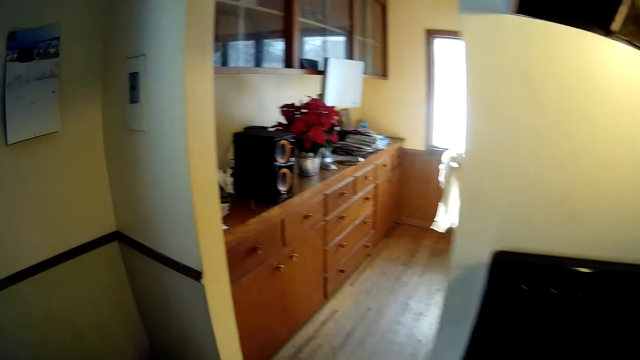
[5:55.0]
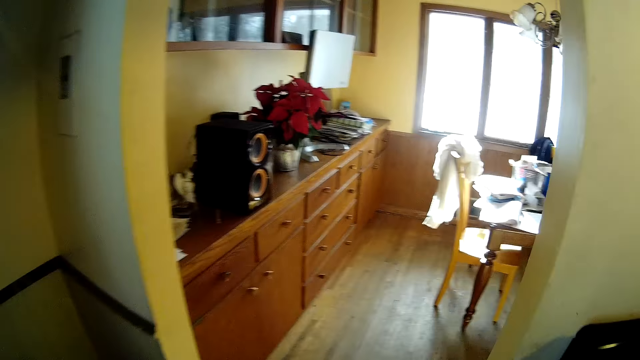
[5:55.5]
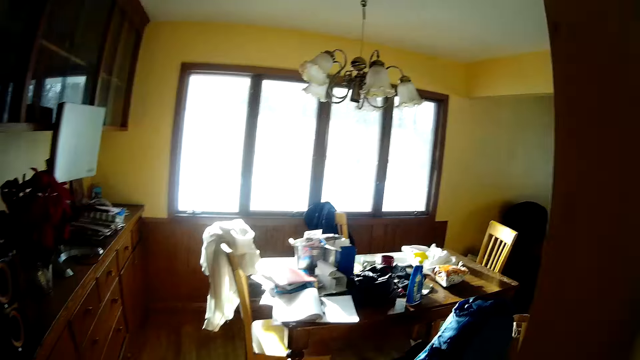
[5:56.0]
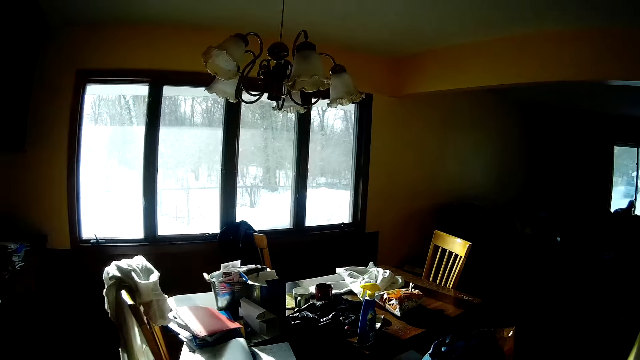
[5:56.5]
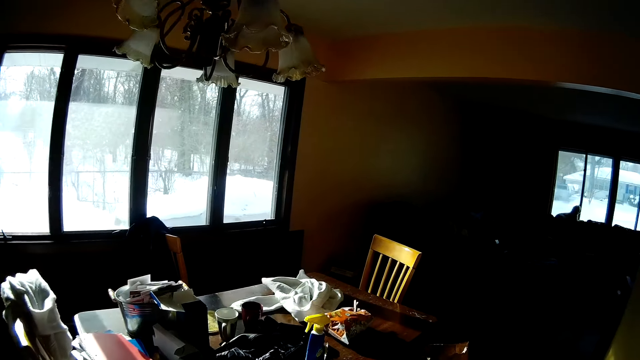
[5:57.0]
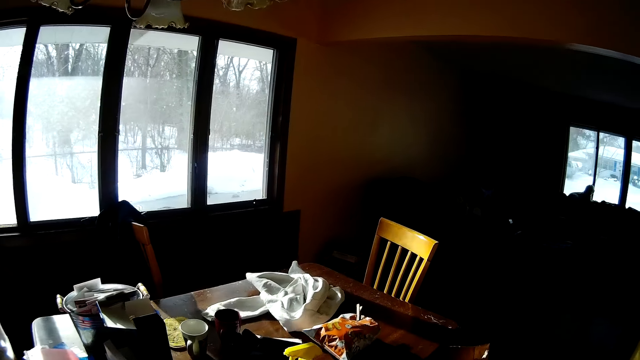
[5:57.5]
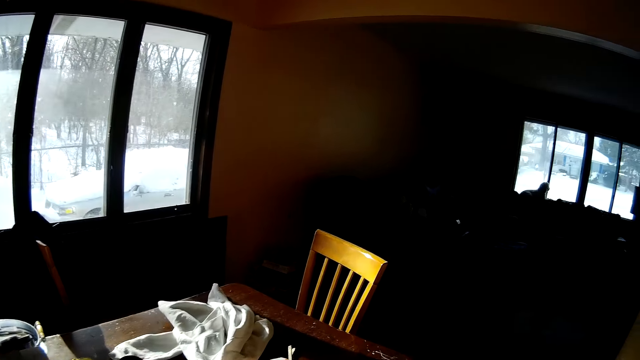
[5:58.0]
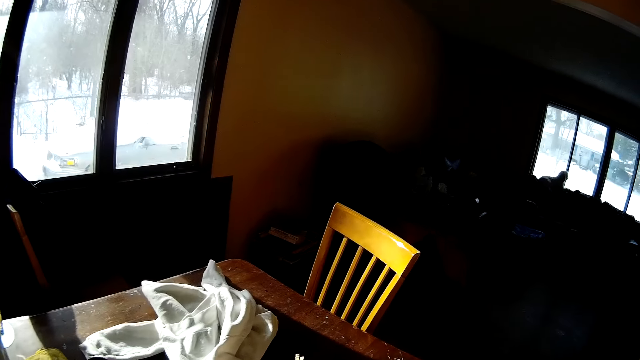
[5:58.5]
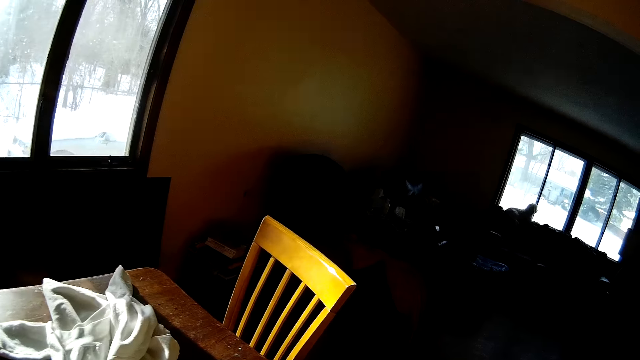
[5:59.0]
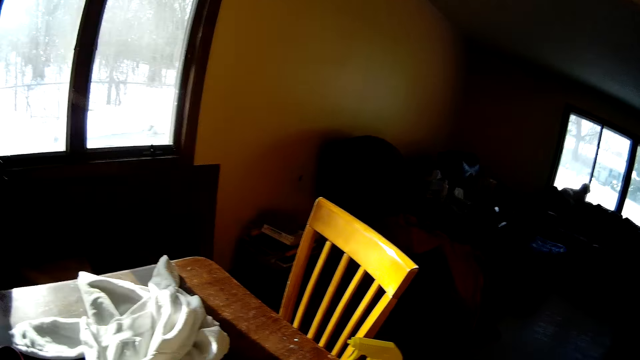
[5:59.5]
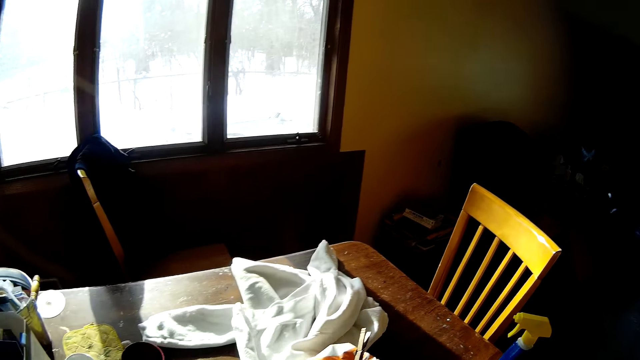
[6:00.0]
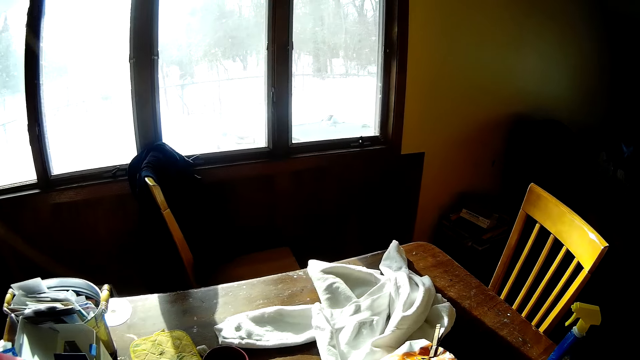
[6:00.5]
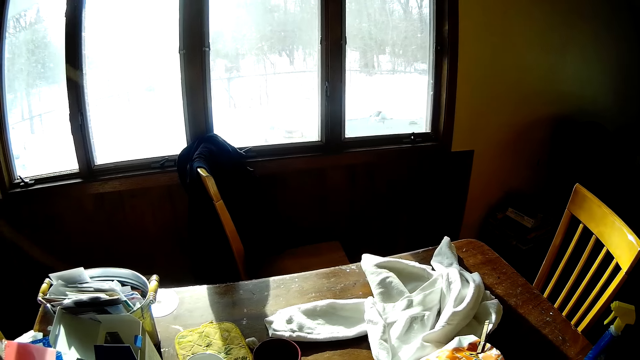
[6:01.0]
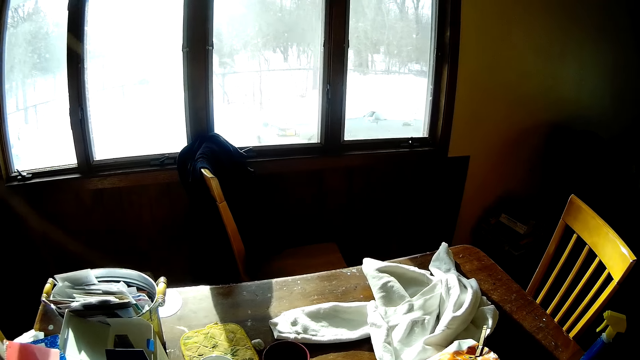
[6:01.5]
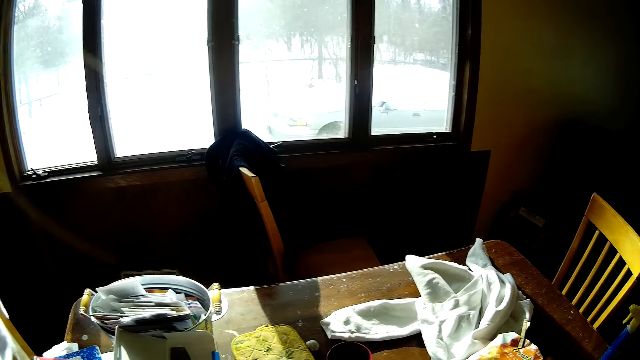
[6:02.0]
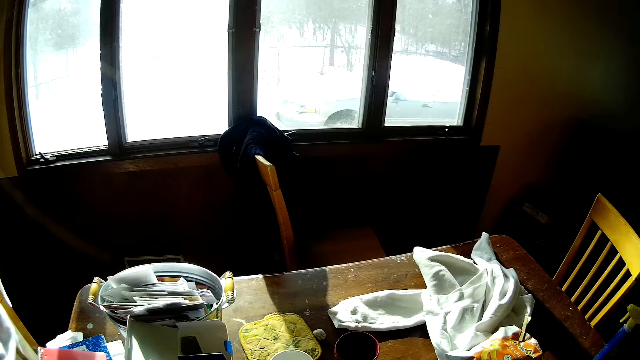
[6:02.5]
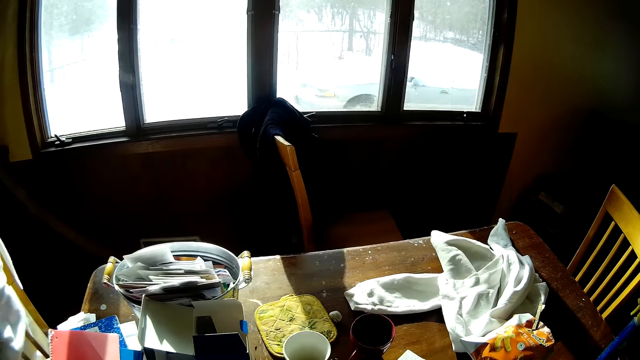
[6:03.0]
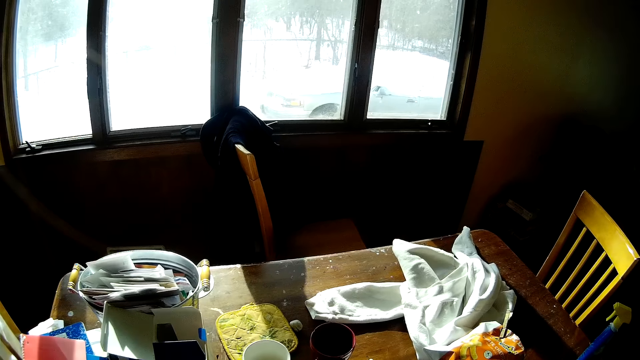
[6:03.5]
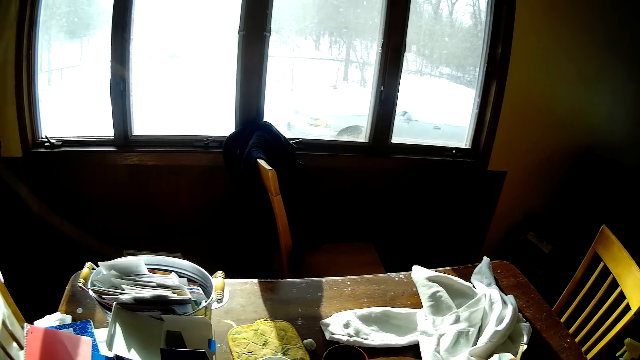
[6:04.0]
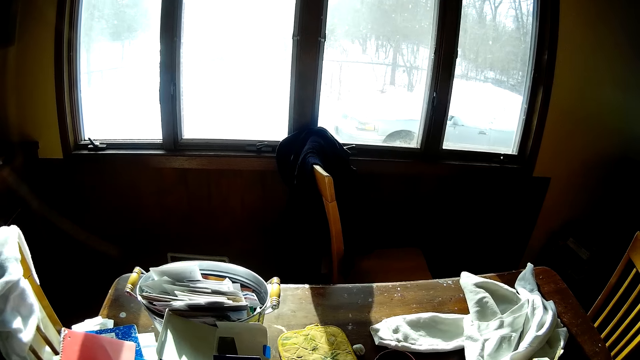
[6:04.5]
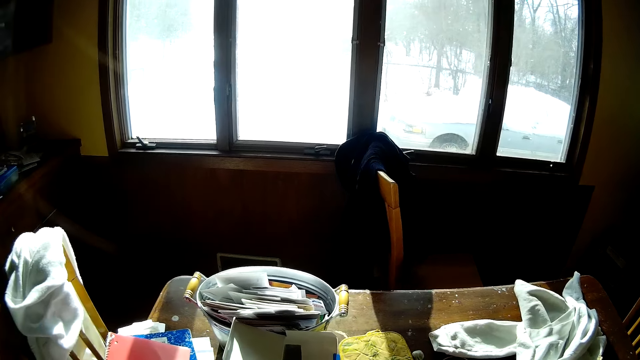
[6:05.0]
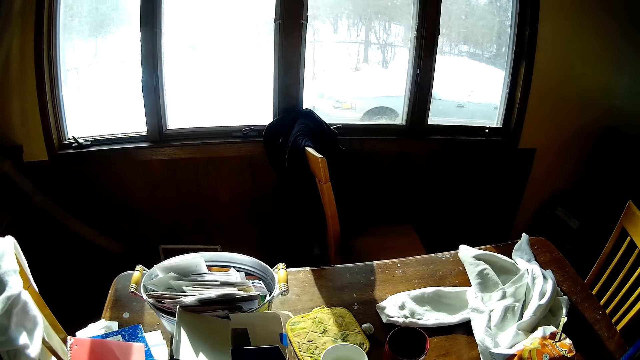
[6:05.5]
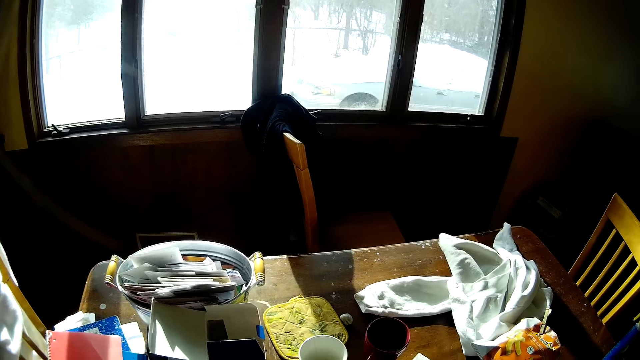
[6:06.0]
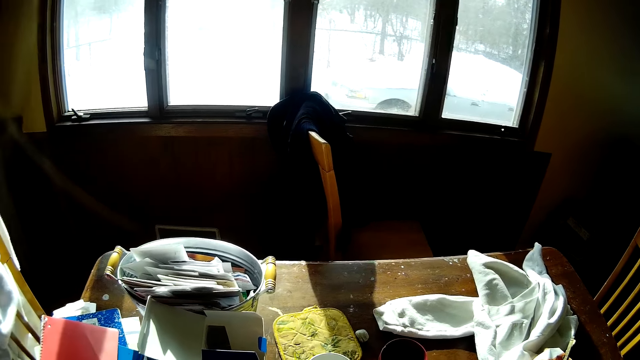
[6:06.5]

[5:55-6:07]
The camera wearer walks towards the sitting room. They drop the cup.

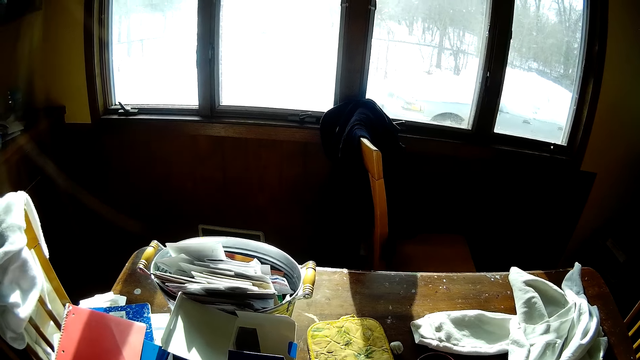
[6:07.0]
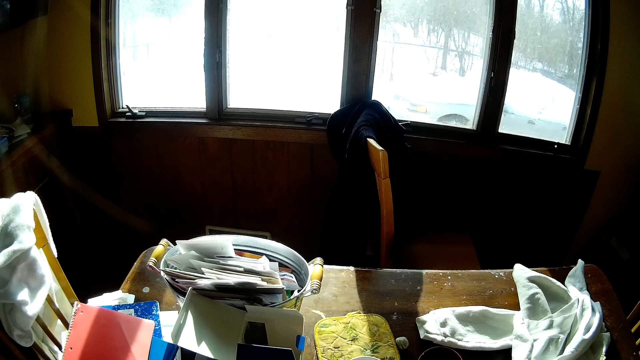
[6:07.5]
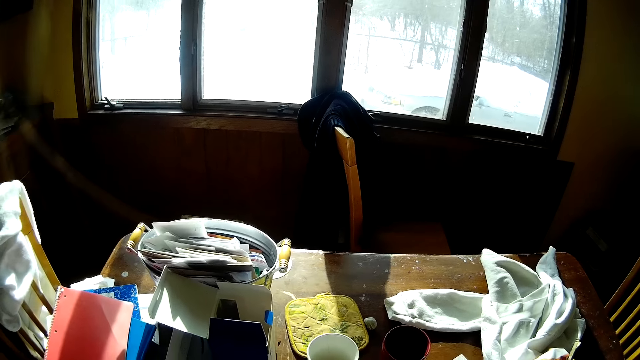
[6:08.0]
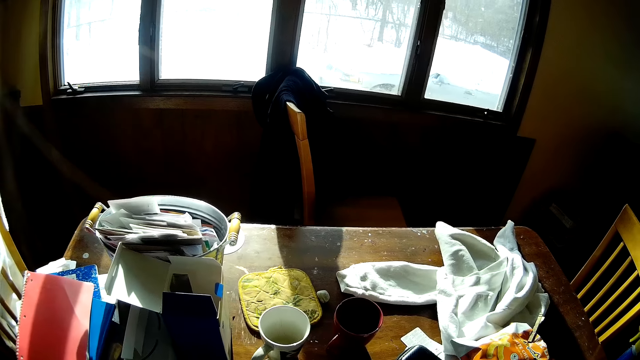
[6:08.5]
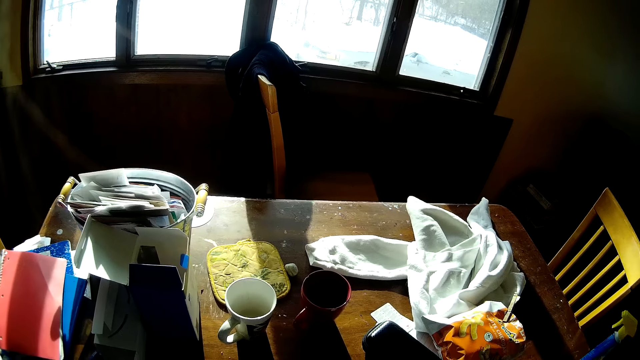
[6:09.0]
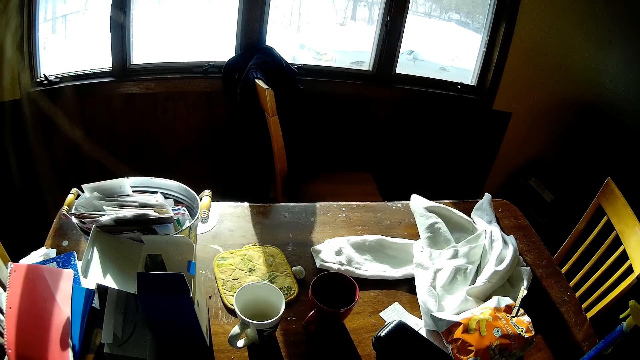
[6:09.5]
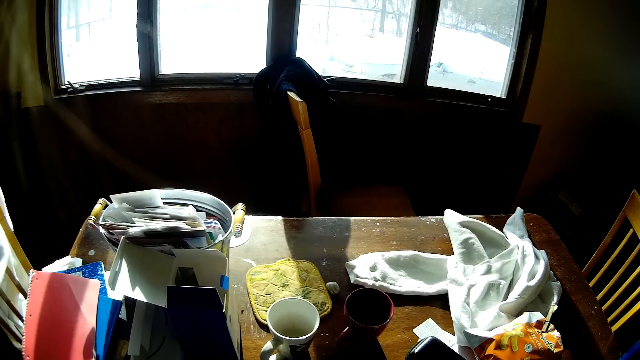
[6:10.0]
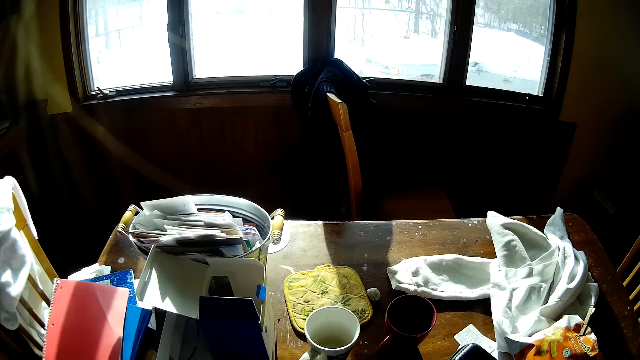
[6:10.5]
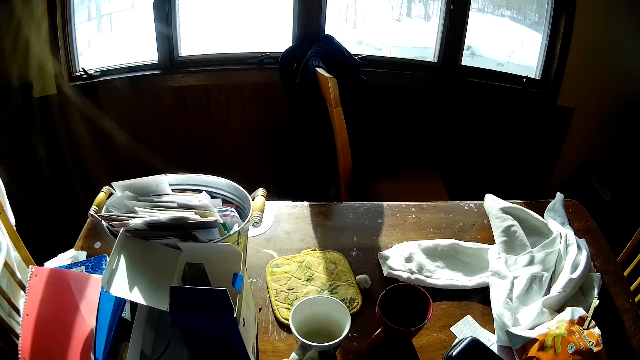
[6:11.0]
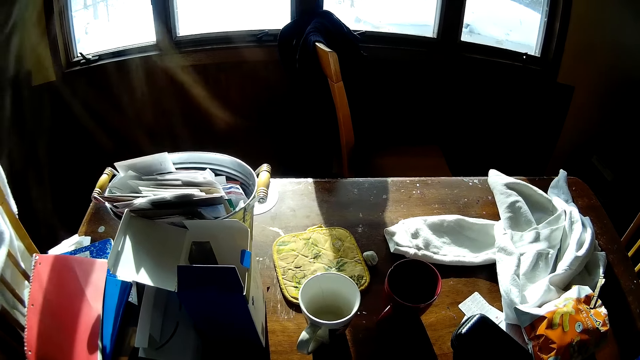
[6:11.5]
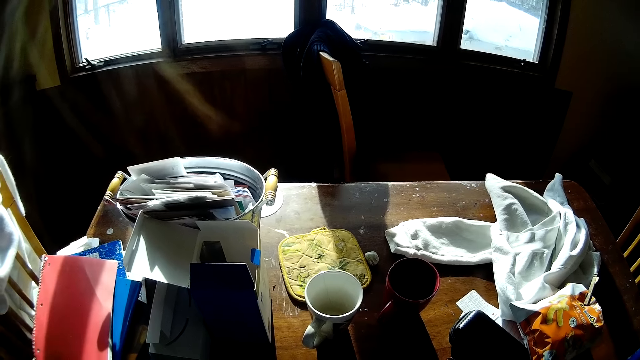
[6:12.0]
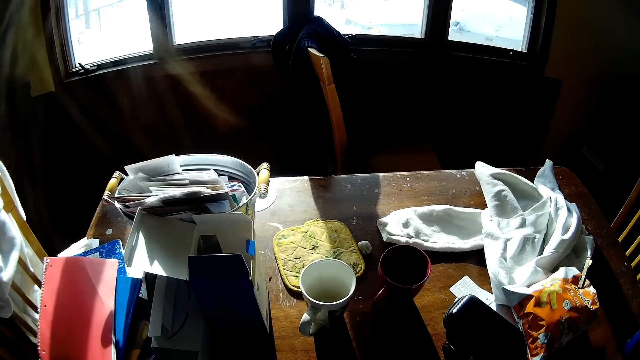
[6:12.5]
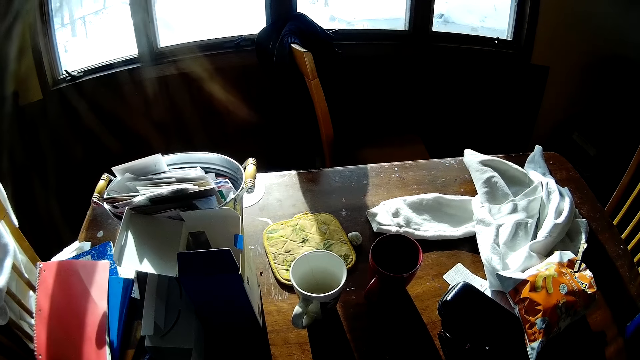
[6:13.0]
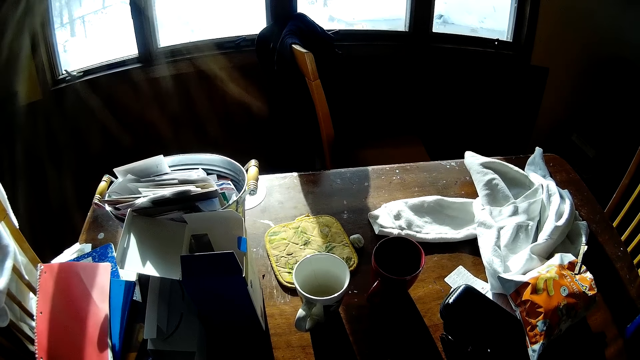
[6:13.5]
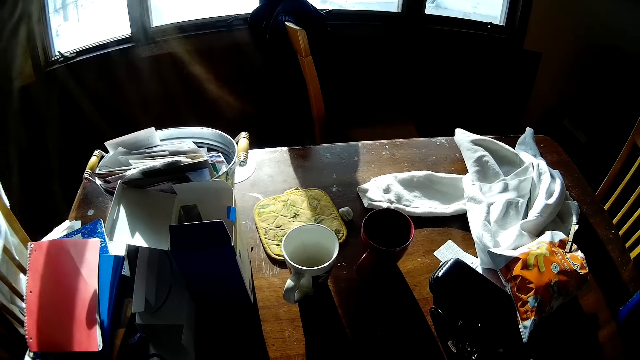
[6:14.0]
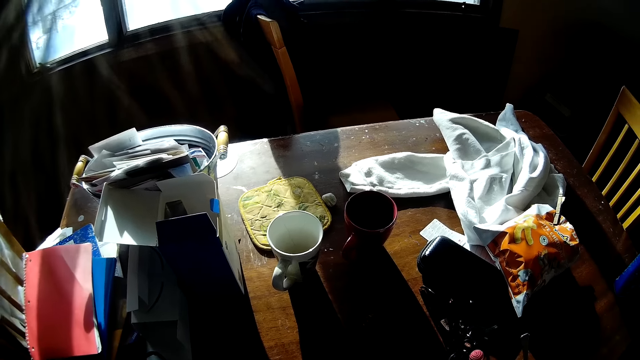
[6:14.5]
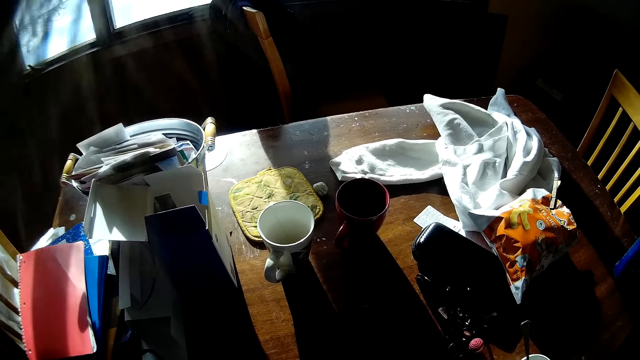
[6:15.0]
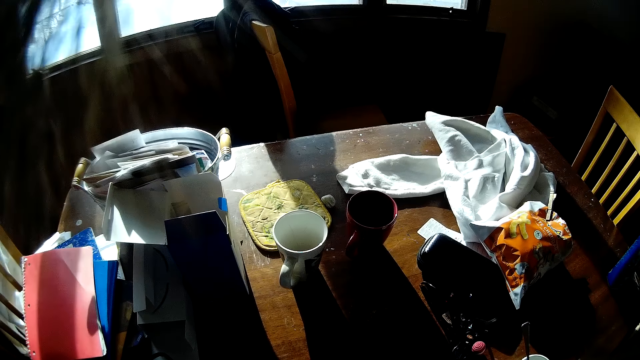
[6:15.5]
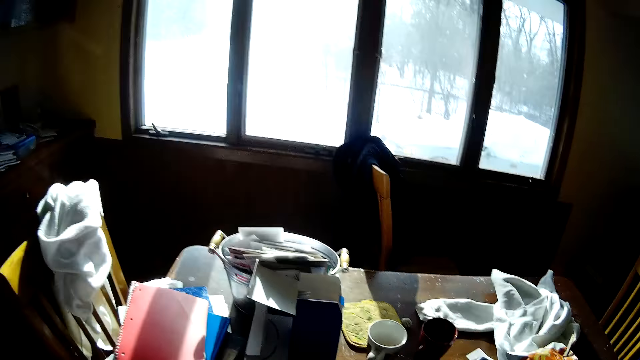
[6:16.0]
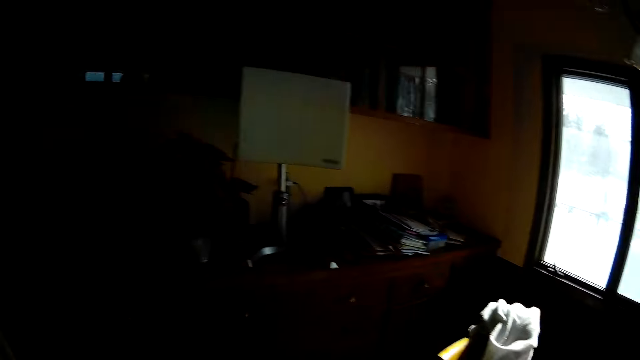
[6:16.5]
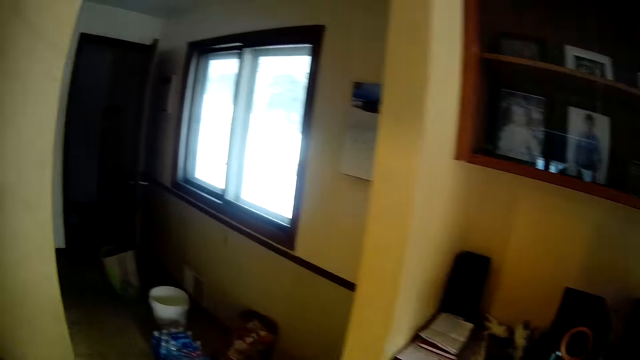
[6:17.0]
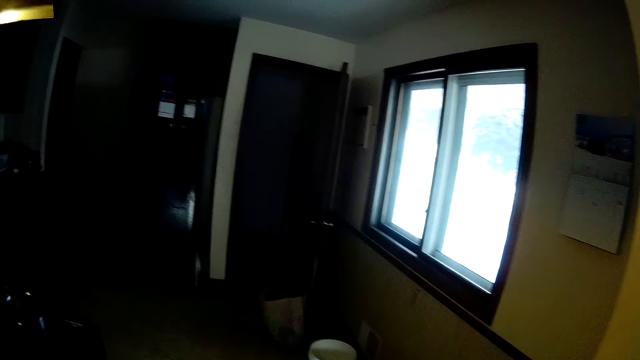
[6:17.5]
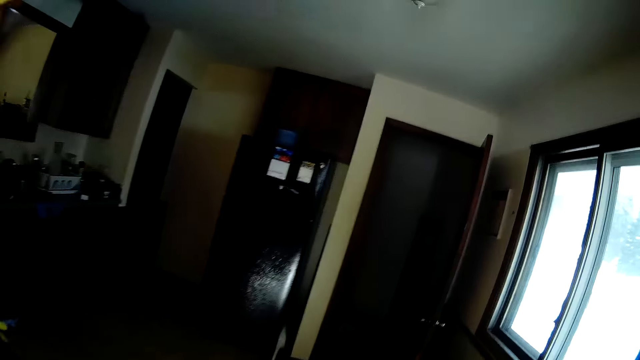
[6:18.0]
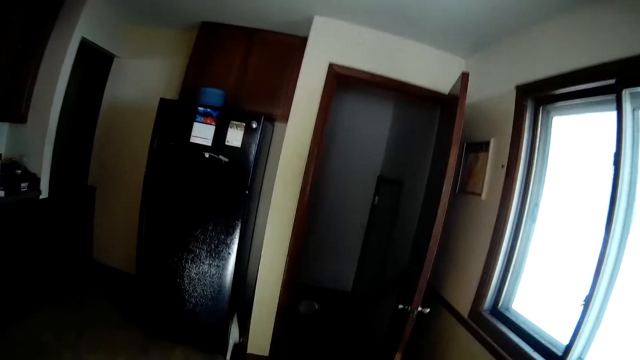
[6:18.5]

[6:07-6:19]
The camera wearer walks around.
